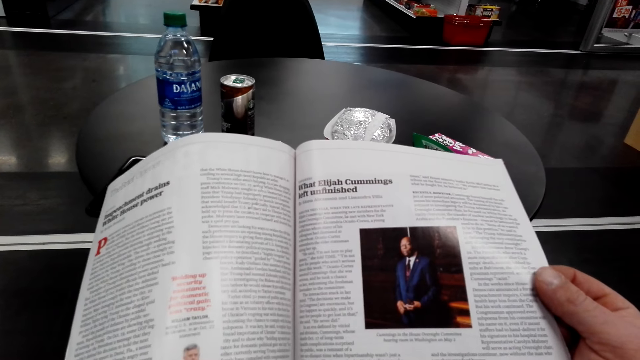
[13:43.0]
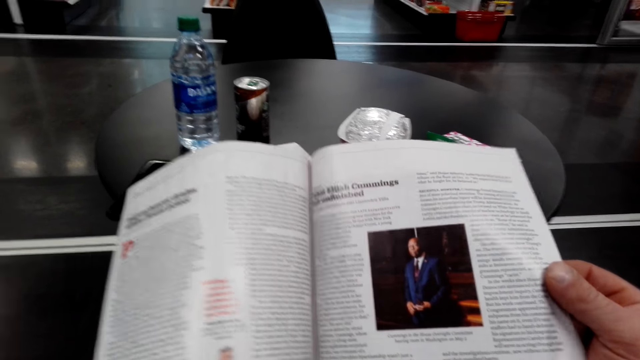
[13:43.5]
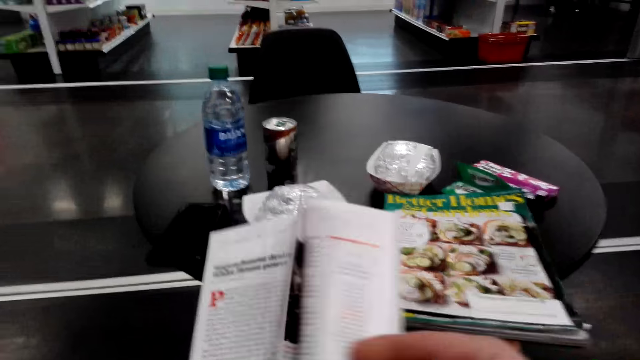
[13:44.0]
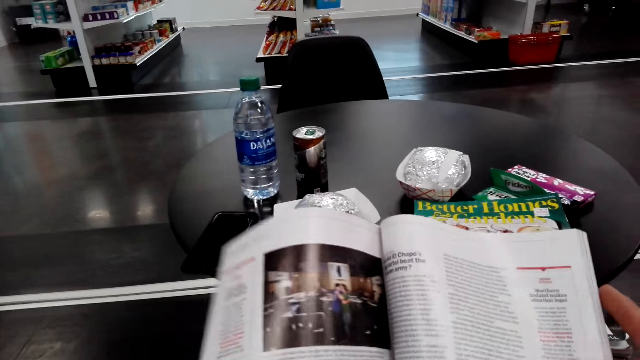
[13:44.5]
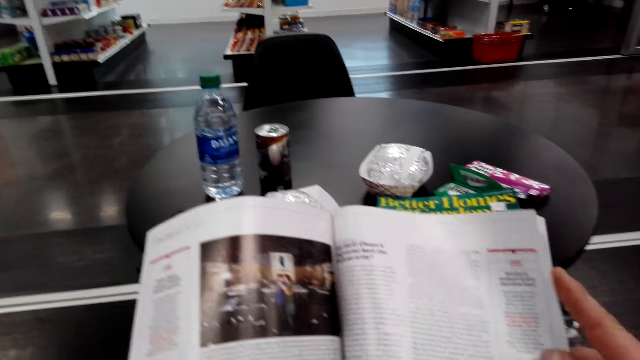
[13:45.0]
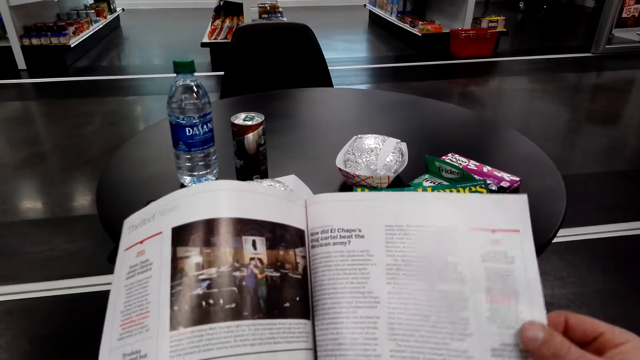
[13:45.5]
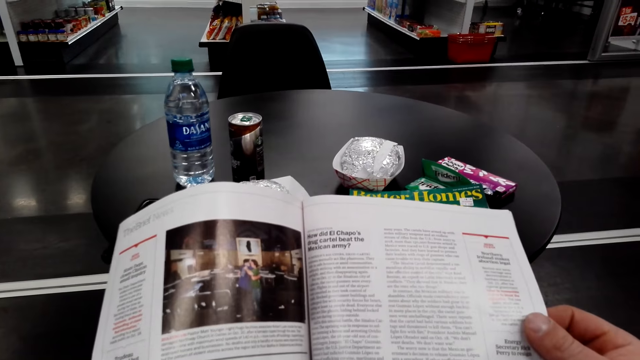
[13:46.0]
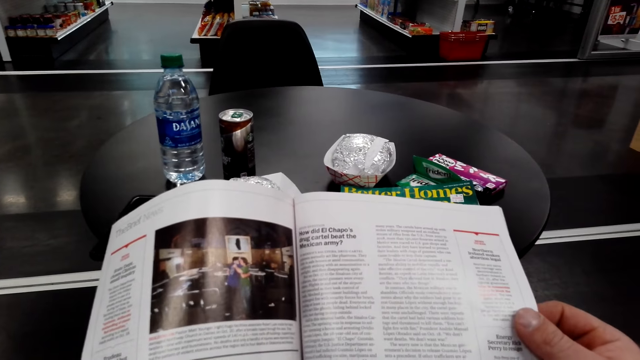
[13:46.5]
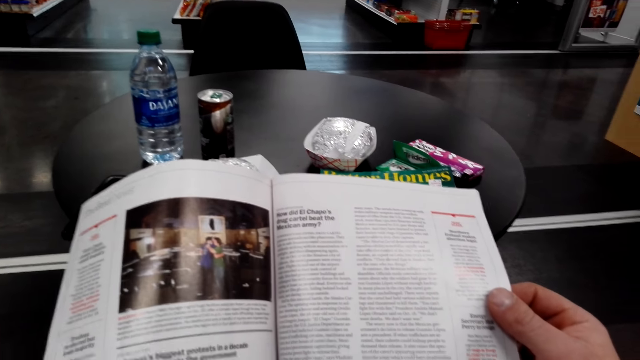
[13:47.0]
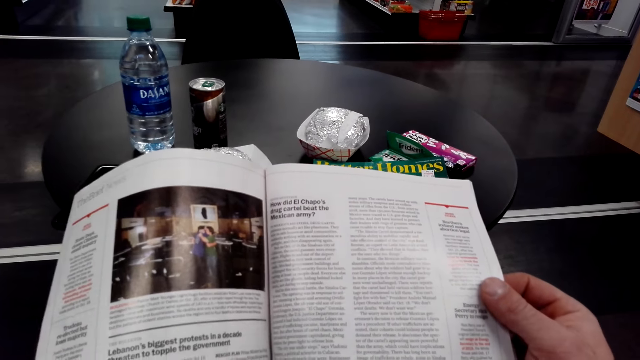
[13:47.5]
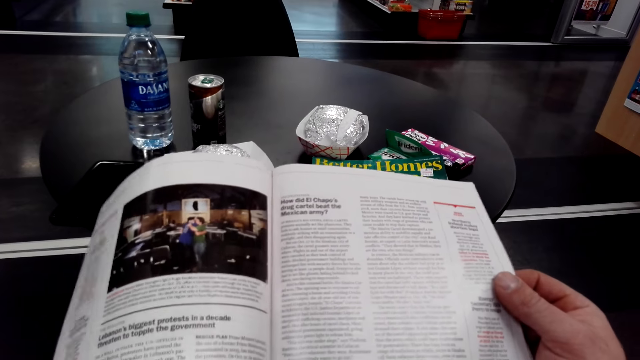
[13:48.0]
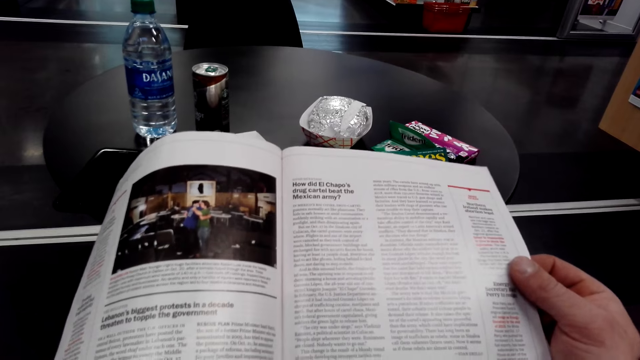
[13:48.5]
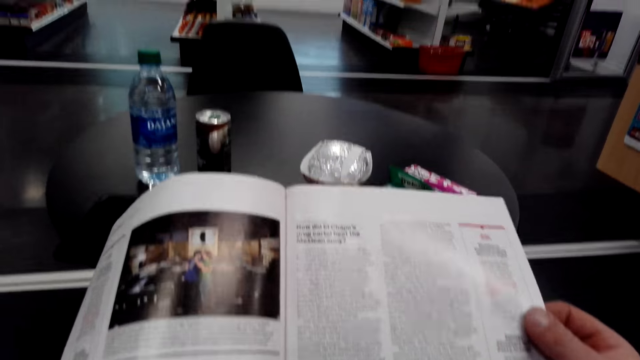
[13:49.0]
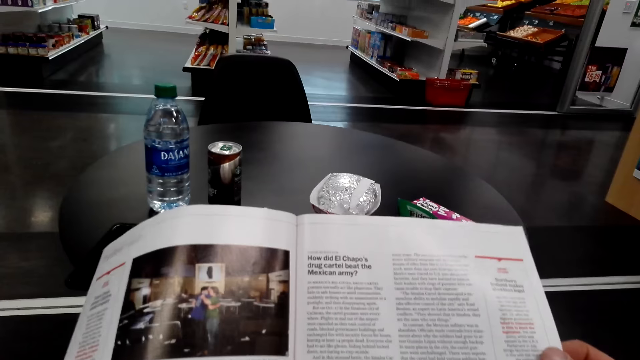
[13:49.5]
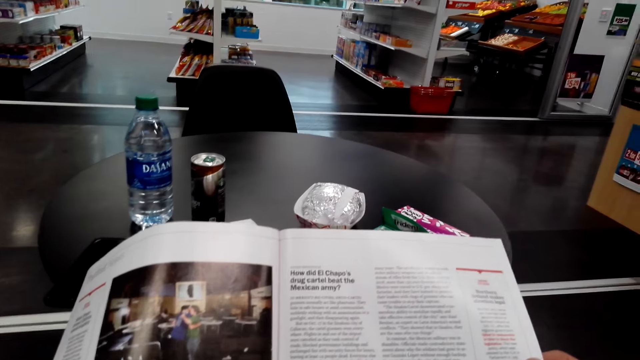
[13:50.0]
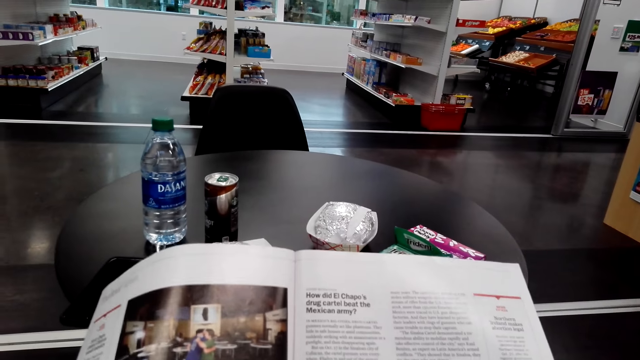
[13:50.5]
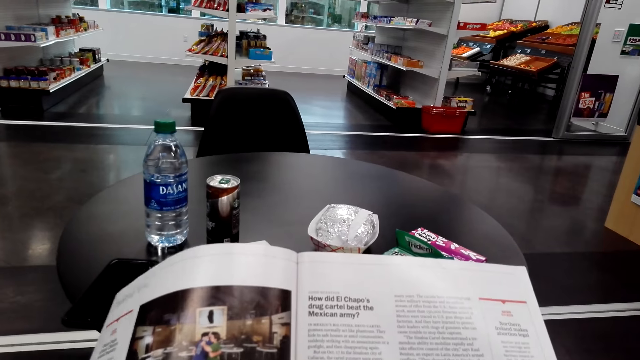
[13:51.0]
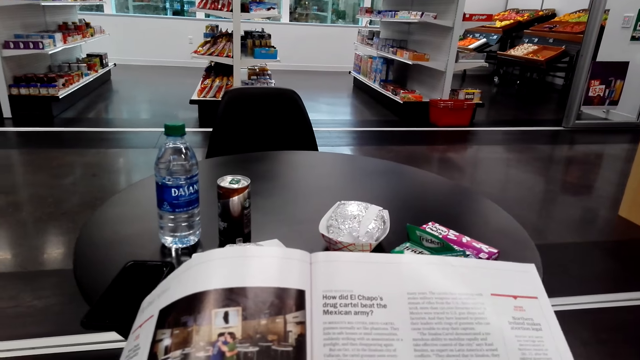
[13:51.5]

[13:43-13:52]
The camera wearer opens the book. They read the book.

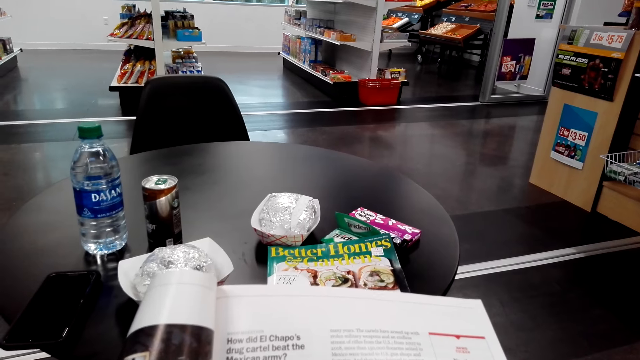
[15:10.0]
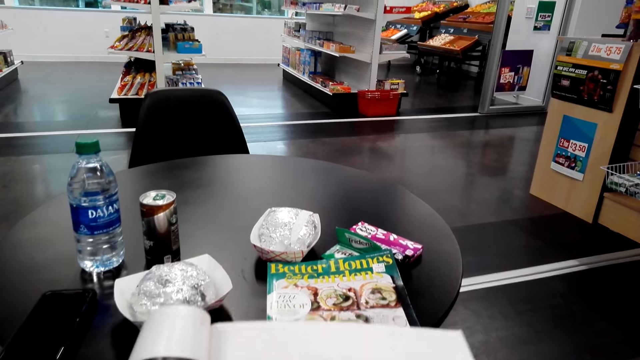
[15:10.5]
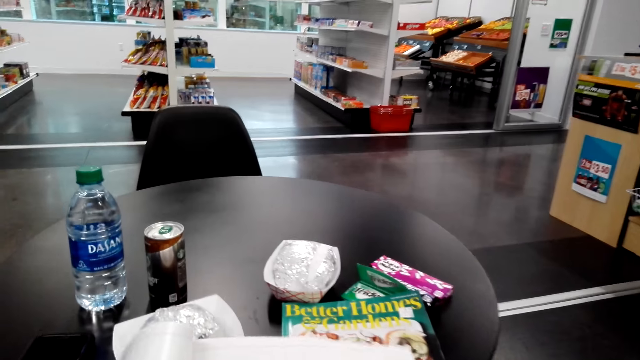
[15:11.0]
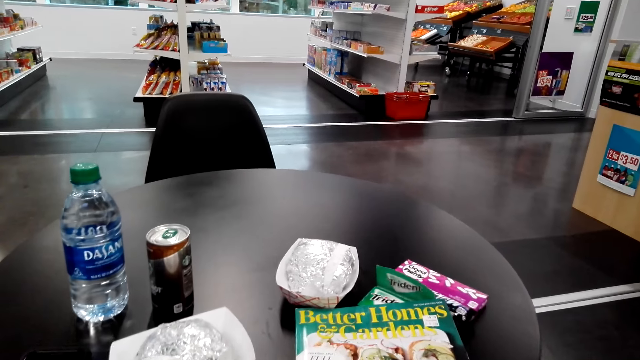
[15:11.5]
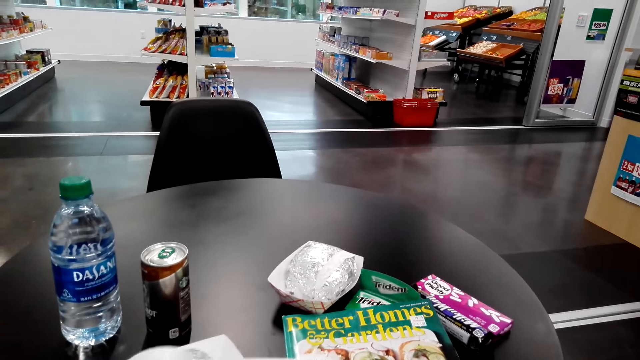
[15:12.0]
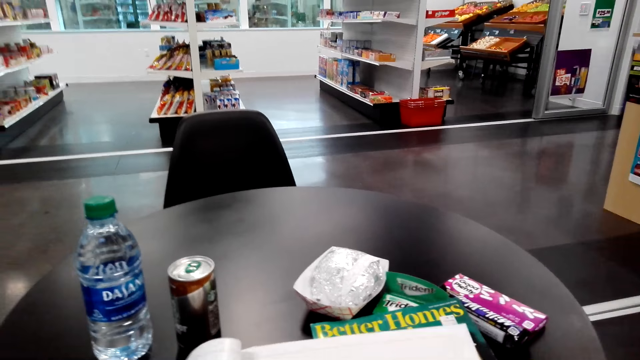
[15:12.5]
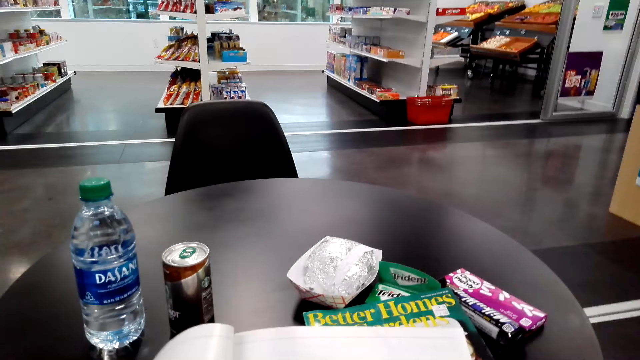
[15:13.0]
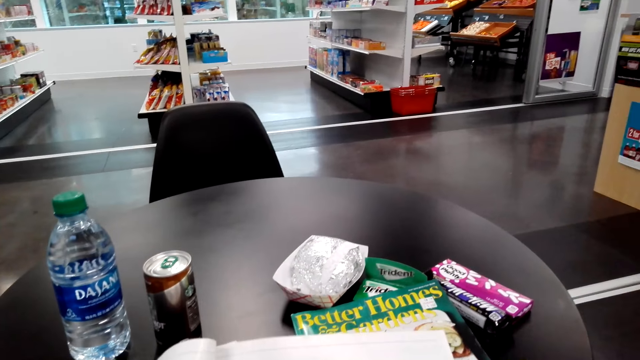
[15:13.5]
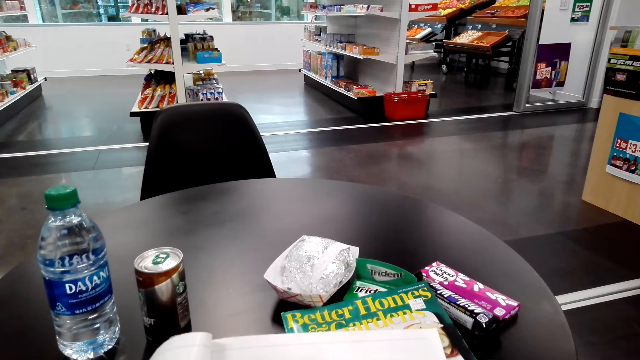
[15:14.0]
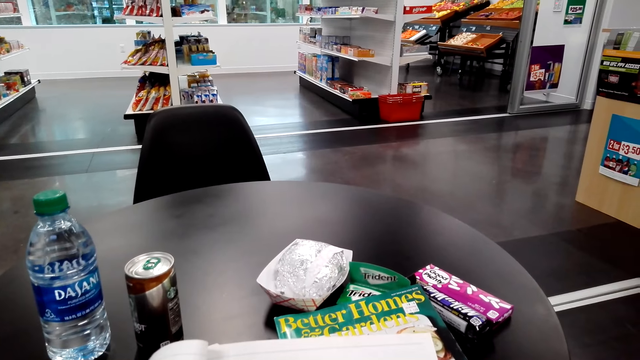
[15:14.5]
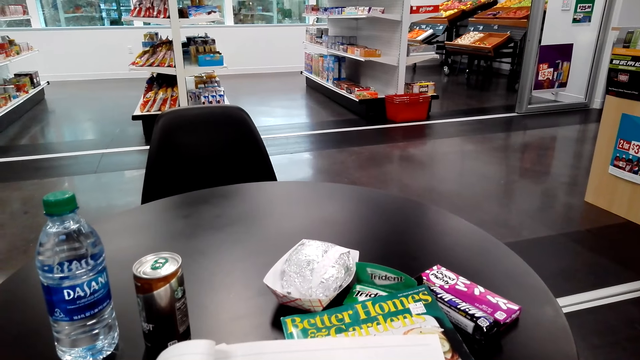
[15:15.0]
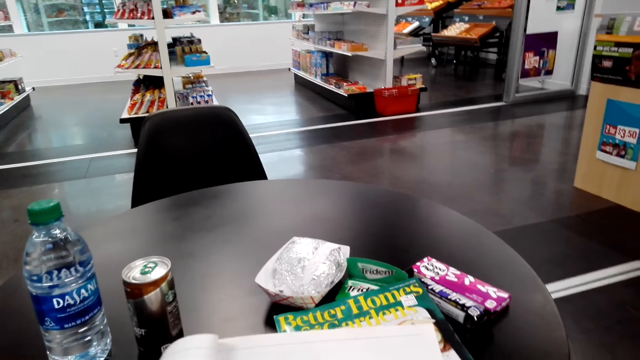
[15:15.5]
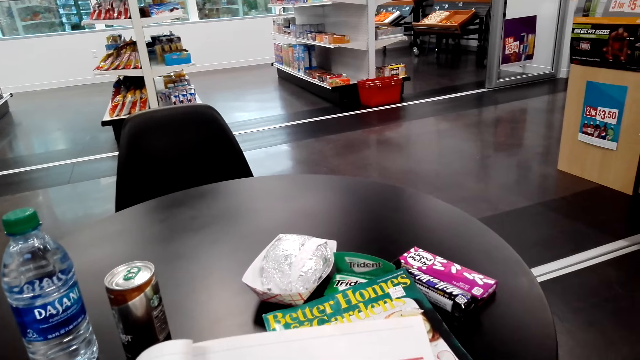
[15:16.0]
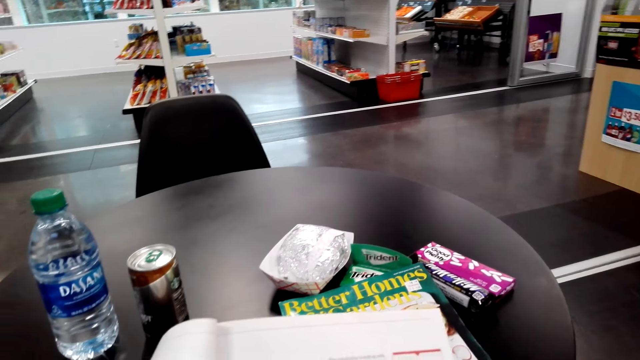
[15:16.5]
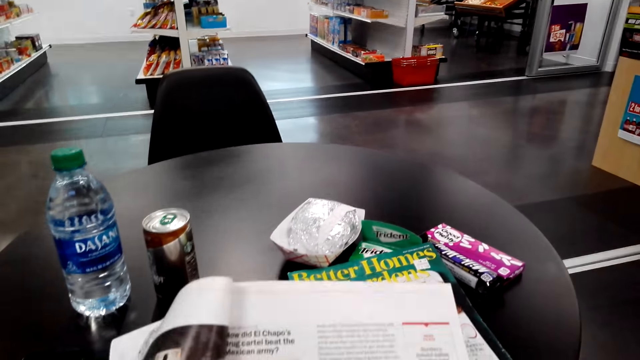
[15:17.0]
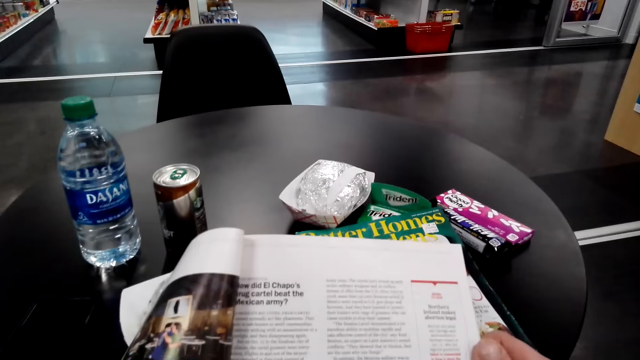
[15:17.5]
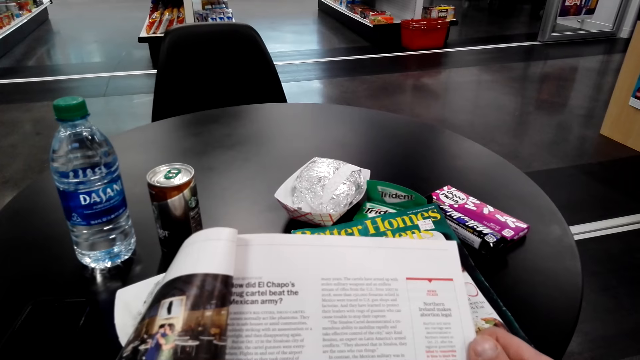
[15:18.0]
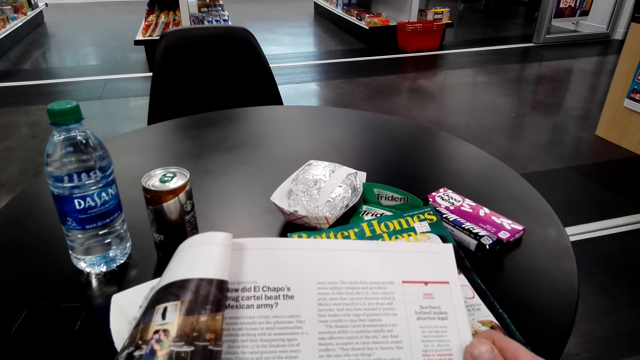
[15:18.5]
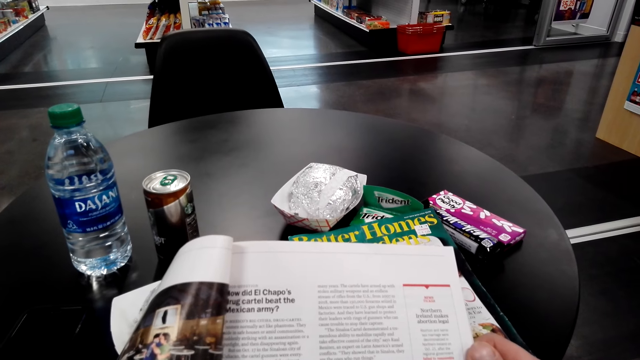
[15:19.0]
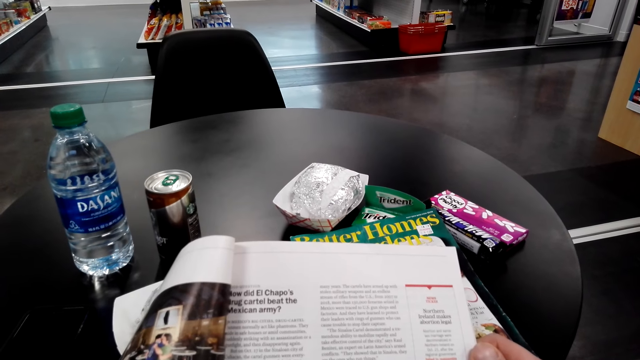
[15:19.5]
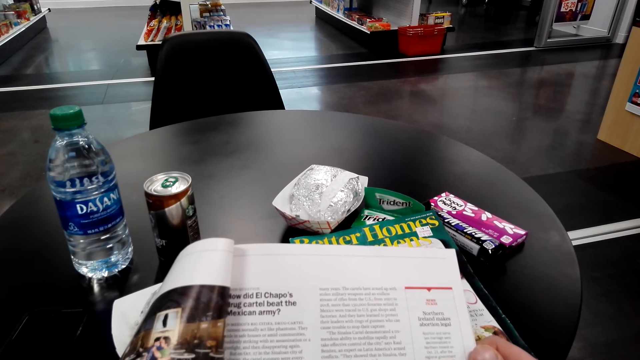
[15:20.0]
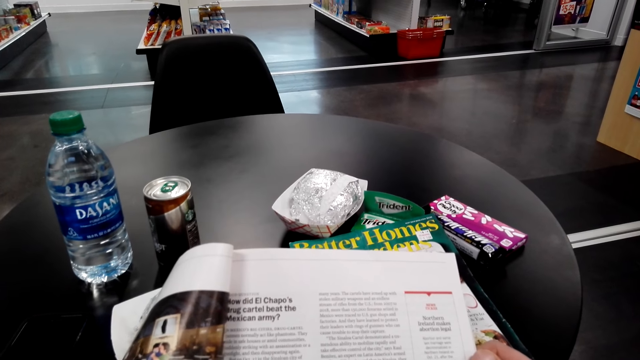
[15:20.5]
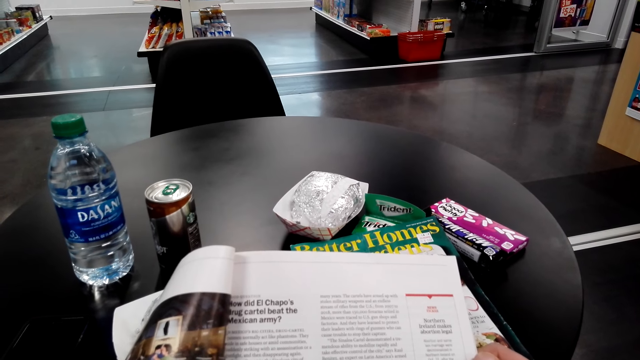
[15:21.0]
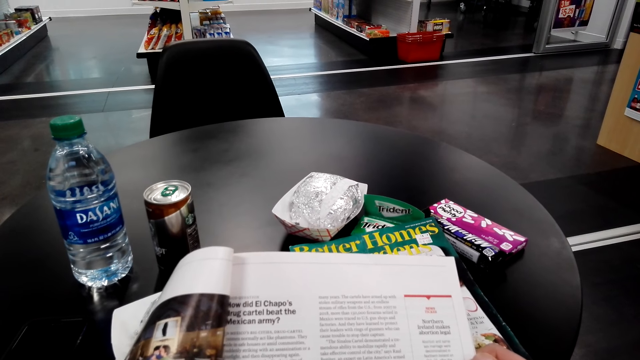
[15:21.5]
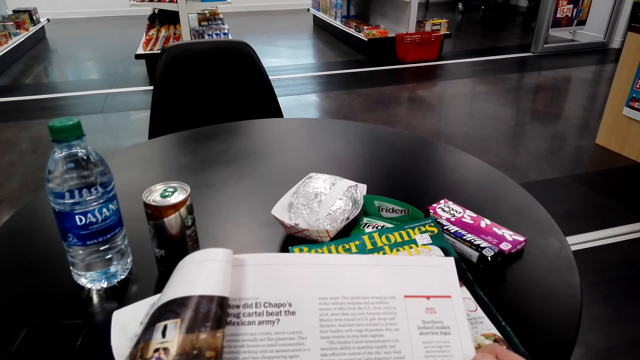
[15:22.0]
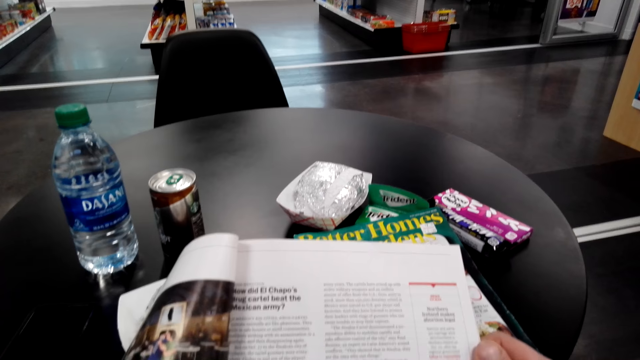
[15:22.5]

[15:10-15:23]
The camera wearer moves the magazine. They place the magazine on a table. They read the magazine.
